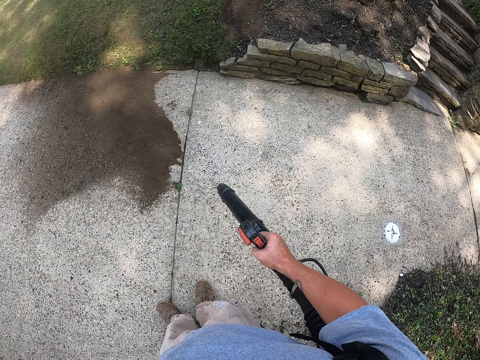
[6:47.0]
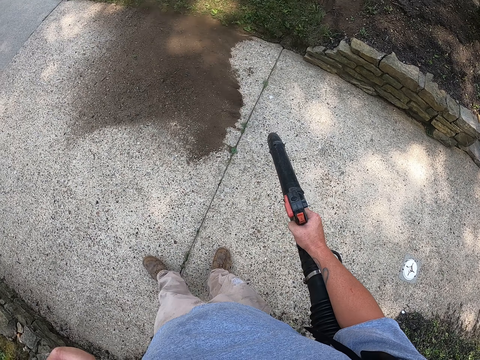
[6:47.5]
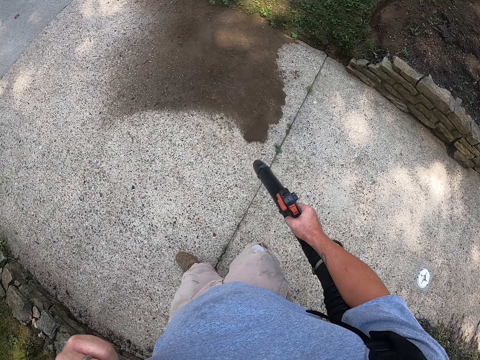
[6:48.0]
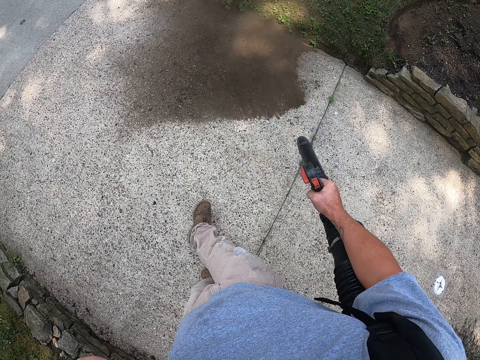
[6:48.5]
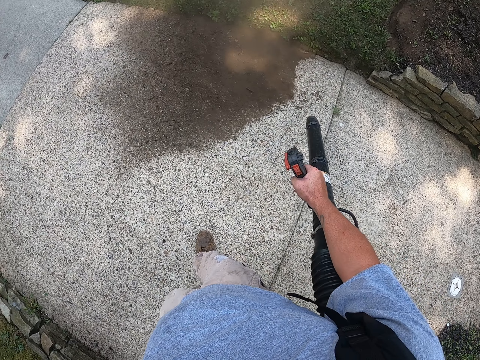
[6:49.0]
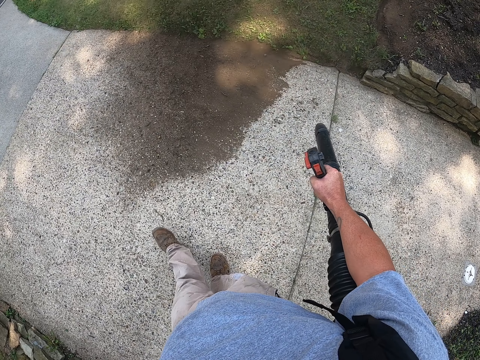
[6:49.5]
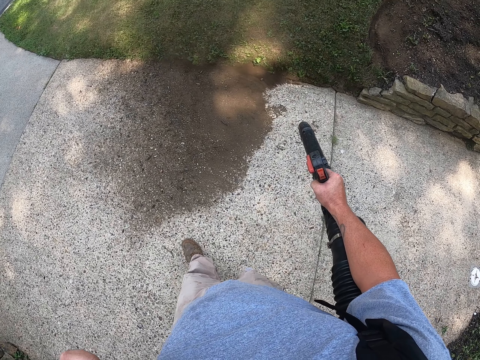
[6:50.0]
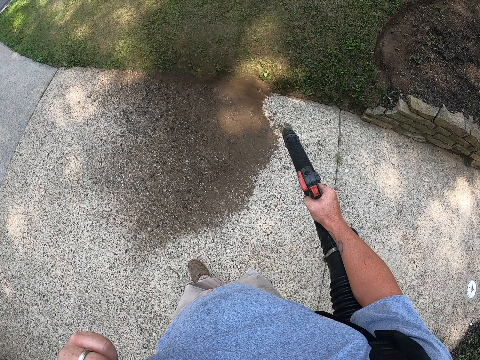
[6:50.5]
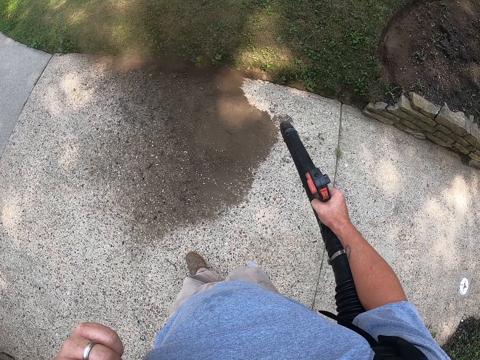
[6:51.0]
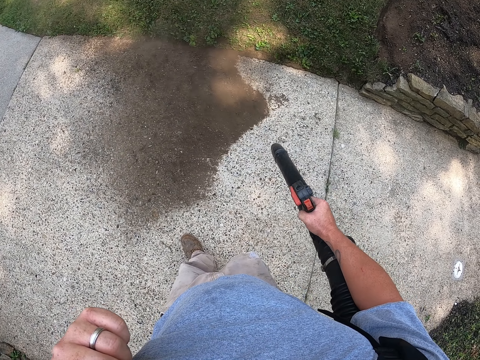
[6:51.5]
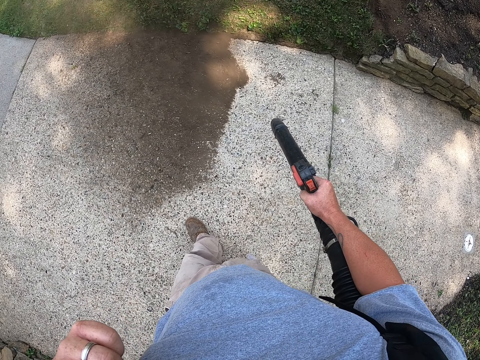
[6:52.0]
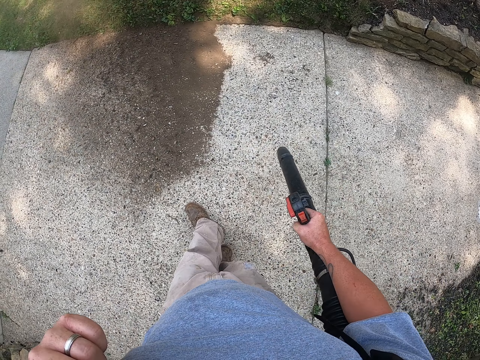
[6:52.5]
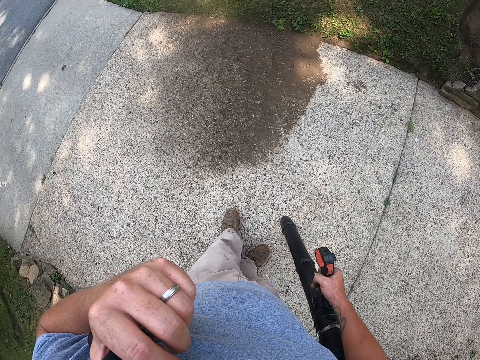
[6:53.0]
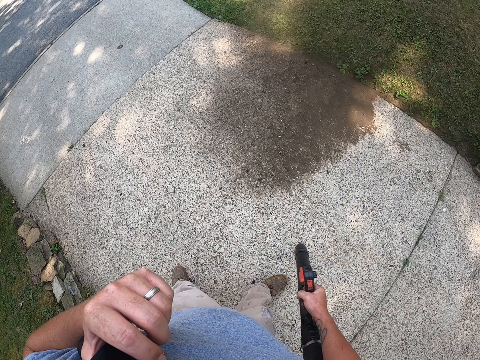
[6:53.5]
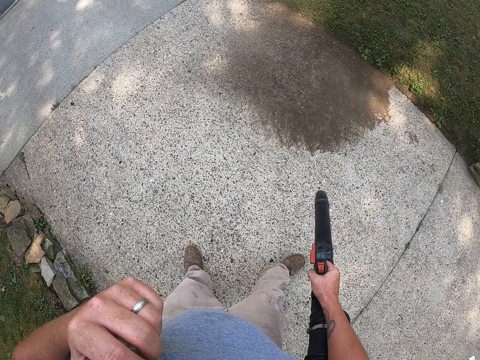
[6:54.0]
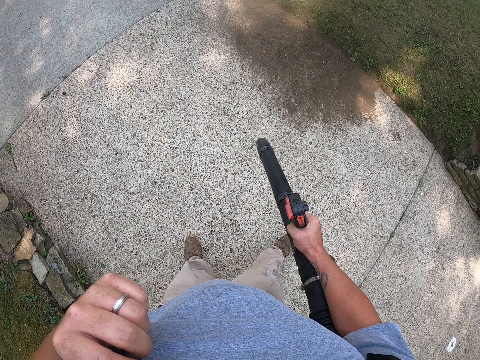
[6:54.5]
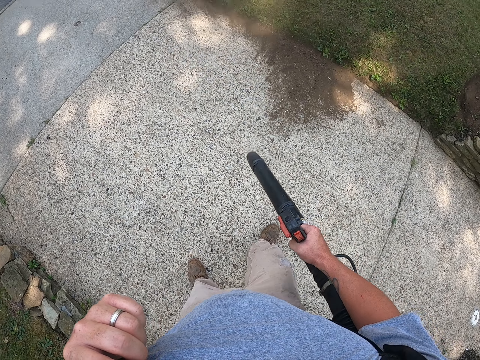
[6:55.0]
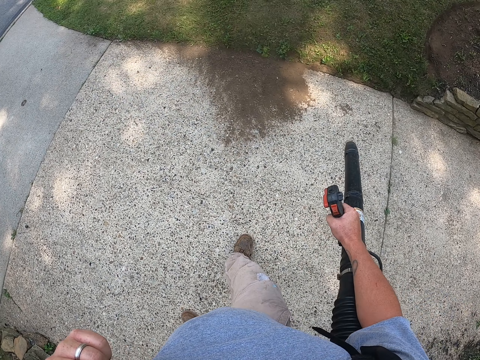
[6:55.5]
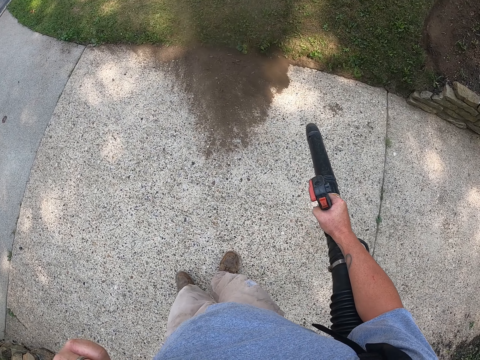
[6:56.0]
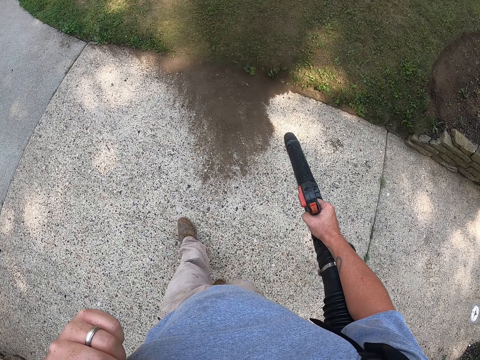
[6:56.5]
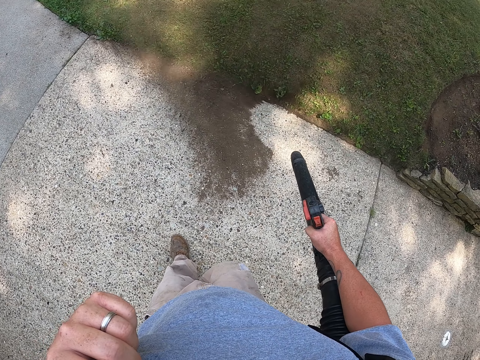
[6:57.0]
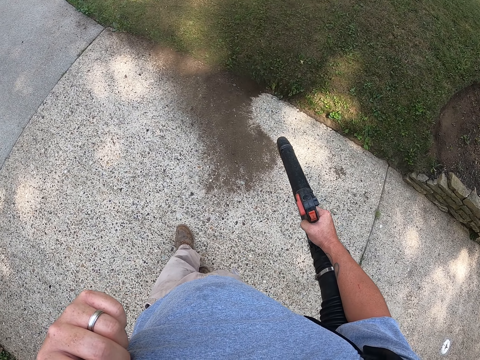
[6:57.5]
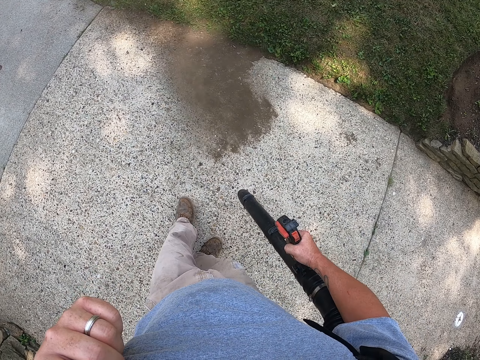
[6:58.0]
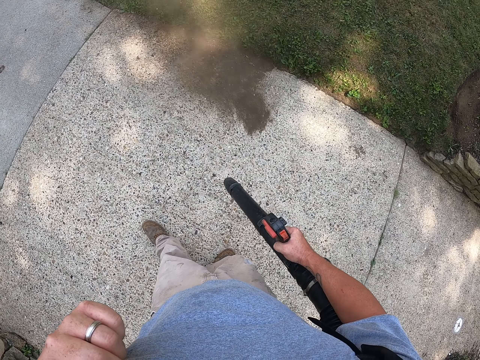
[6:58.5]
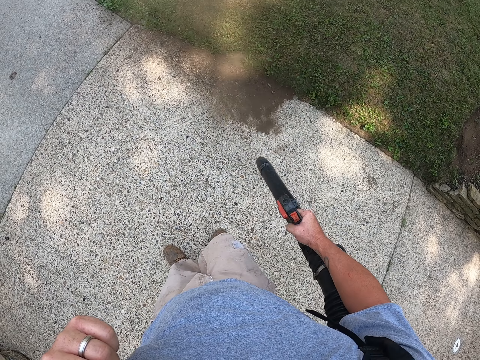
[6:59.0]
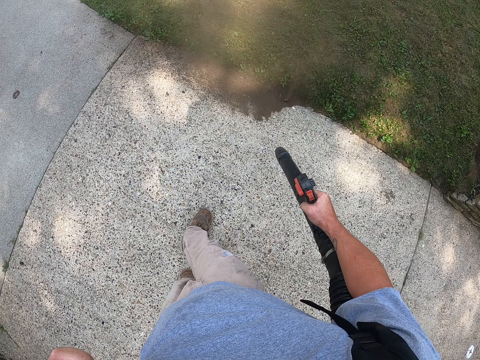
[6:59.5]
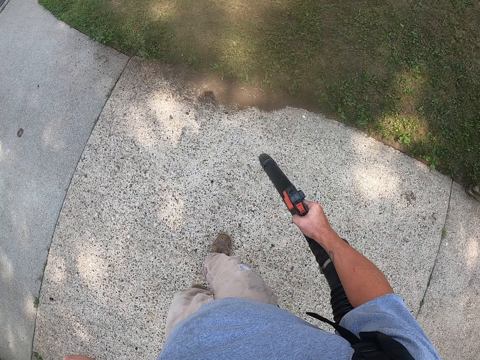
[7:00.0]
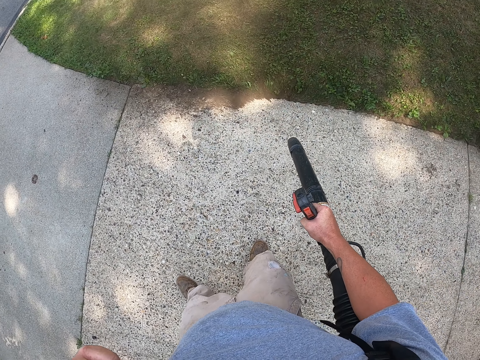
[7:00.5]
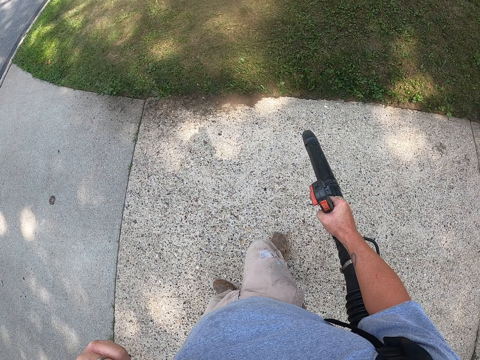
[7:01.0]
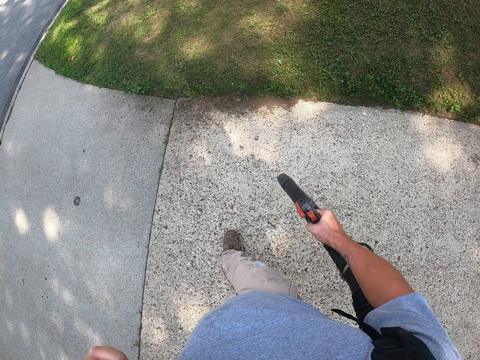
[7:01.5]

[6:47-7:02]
The camera wearer walks on the path. They vacuum the path.

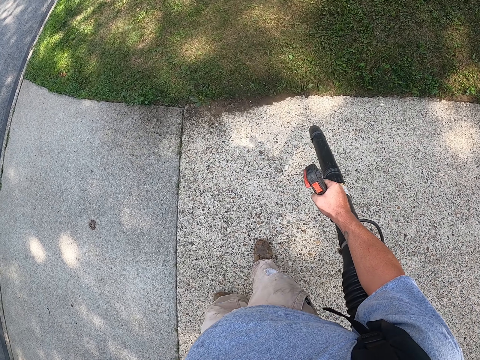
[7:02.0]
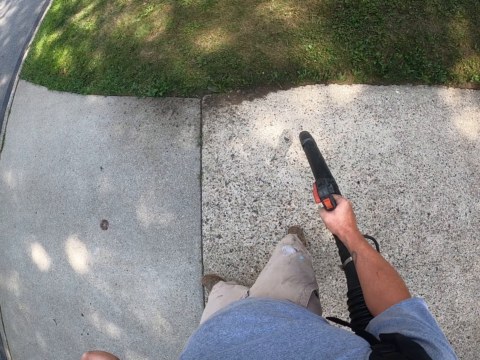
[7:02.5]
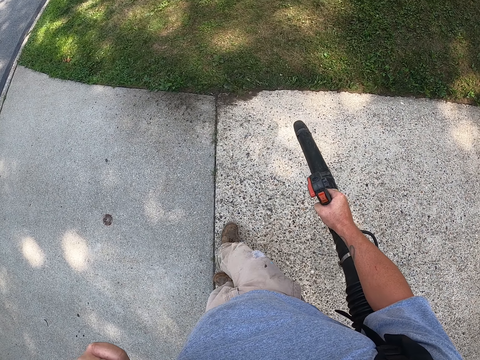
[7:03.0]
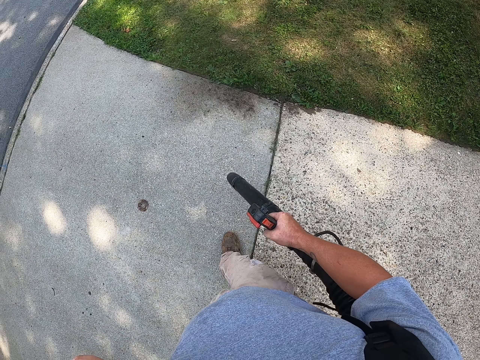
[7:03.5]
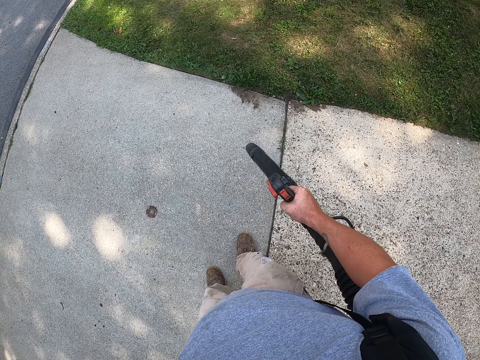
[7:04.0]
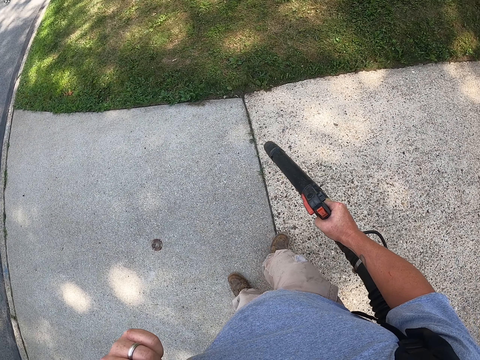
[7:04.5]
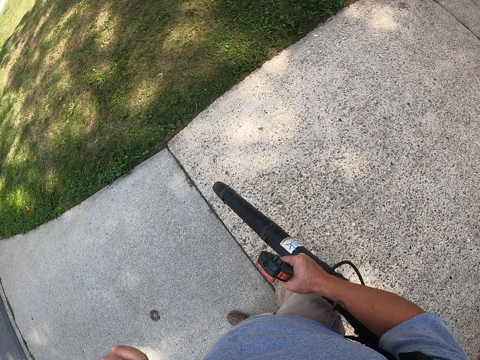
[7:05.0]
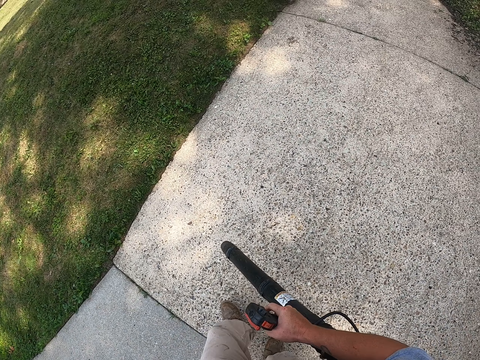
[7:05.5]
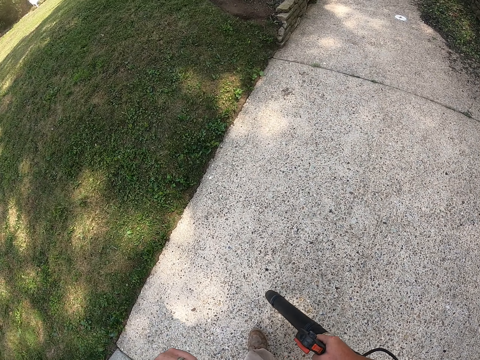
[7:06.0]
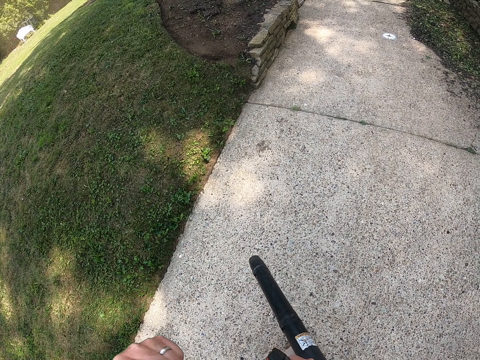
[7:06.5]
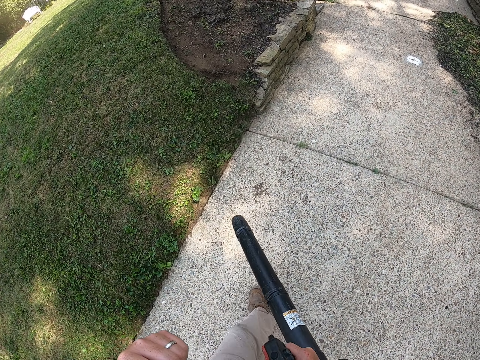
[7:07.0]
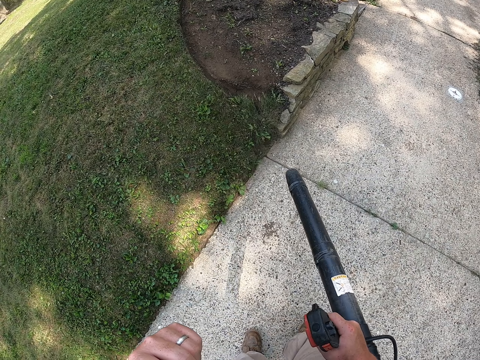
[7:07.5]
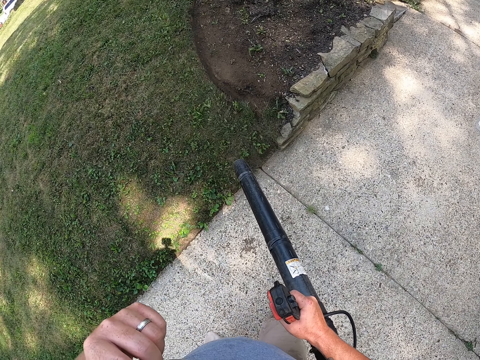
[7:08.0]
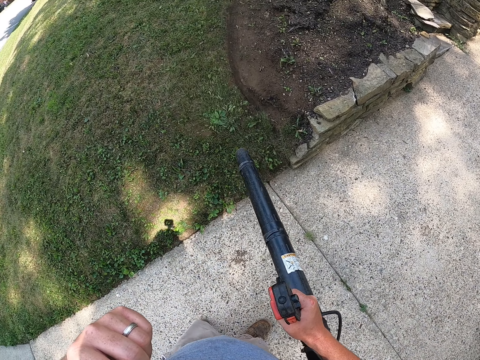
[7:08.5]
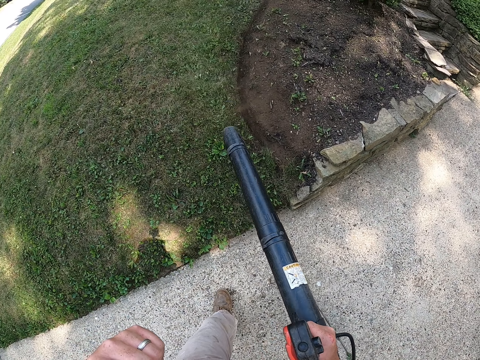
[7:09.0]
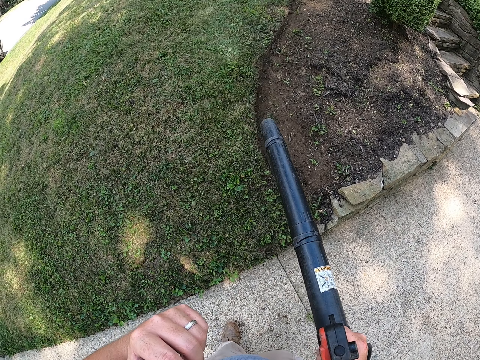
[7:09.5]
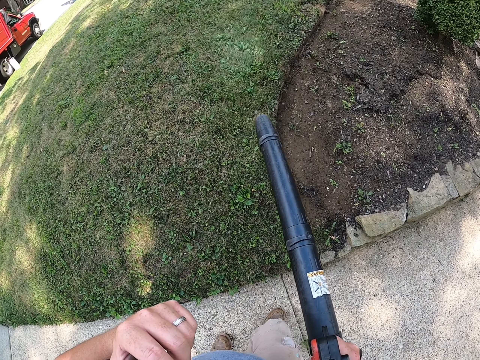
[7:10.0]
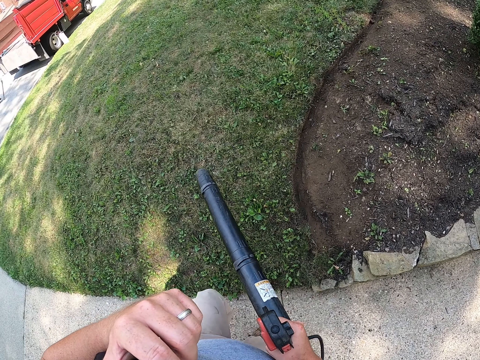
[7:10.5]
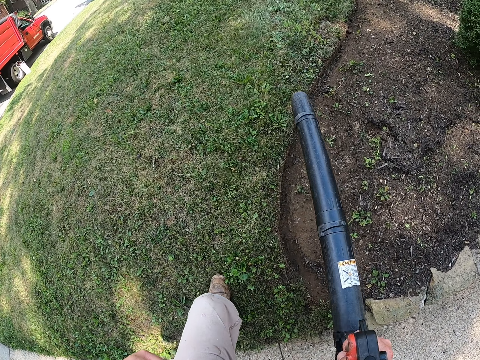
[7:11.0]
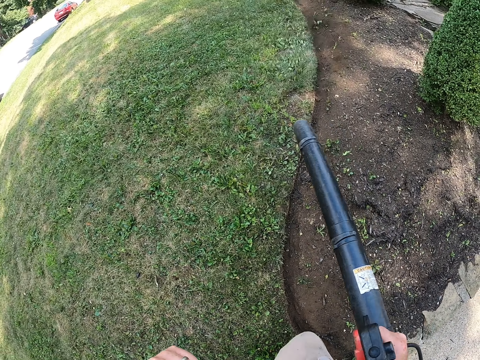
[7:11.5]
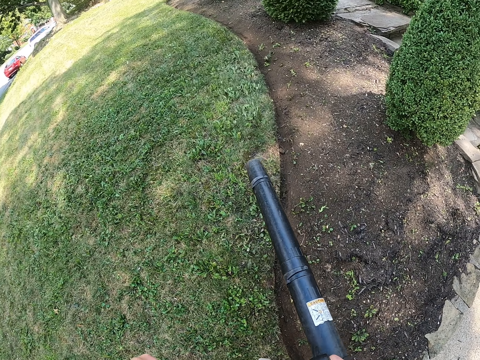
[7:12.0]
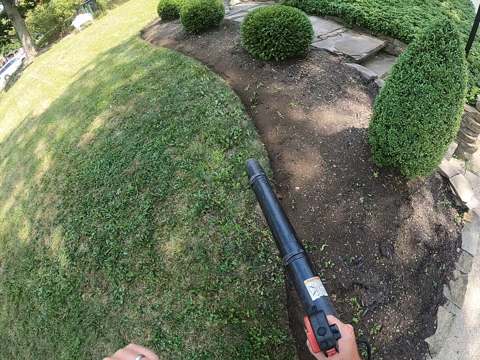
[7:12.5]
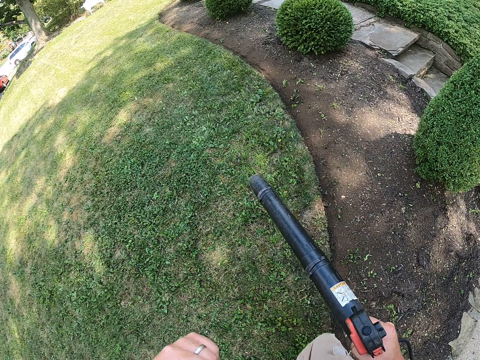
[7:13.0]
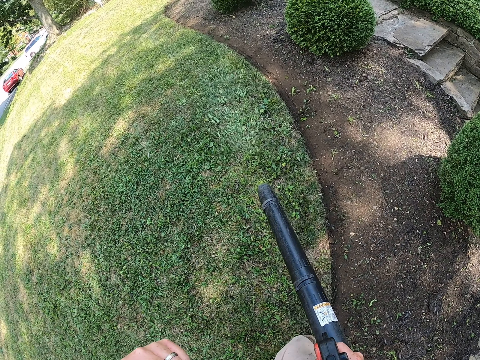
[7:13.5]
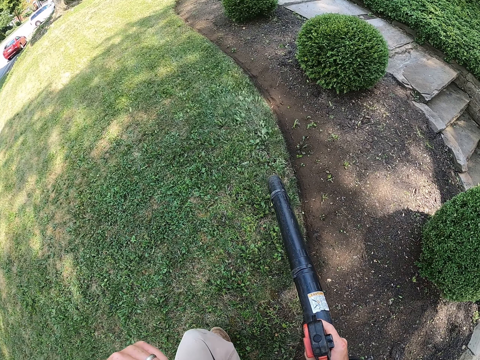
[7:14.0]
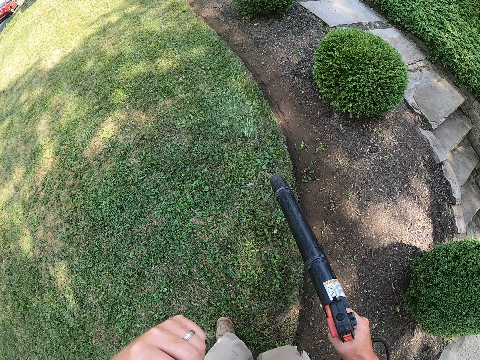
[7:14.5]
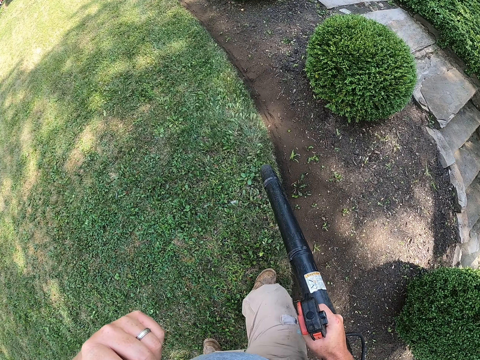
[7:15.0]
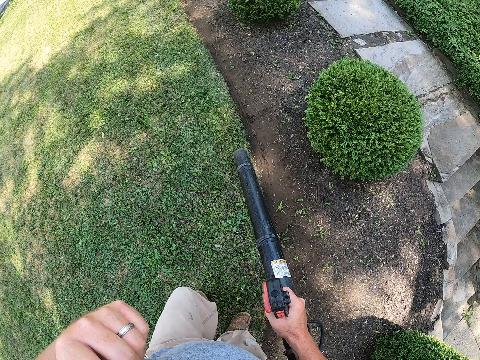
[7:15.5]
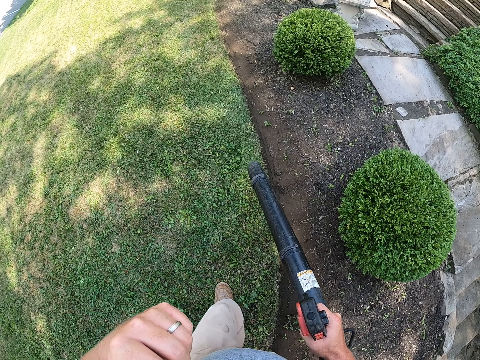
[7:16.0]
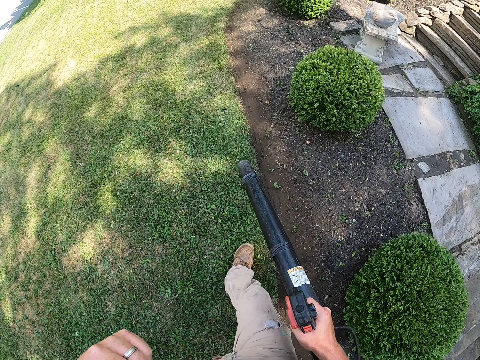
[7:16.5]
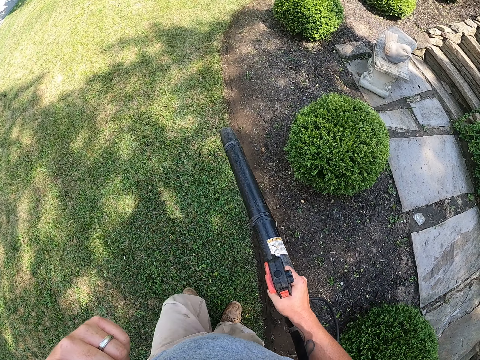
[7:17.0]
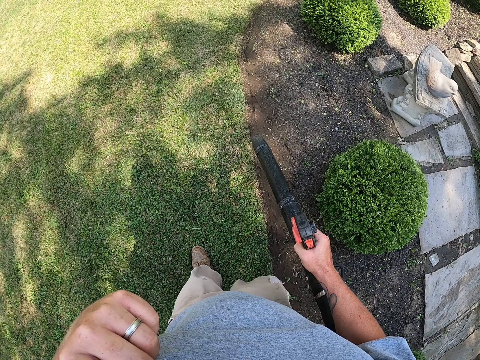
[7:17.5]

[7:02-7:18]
The camera wearer walks on the path. They blow dust from the grass. They step on the grass, vacuum the grass, walk on the grass and vacuum the grass.
